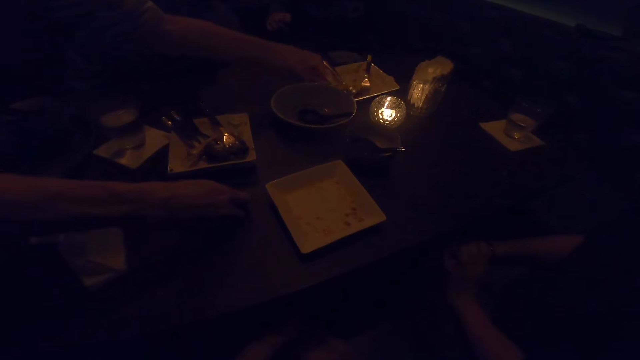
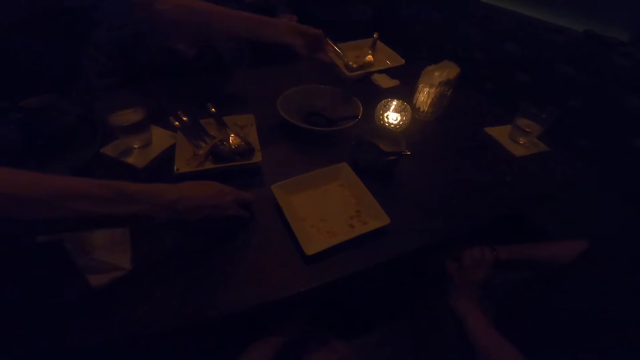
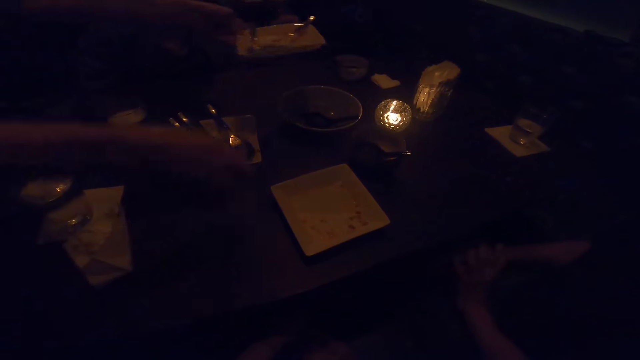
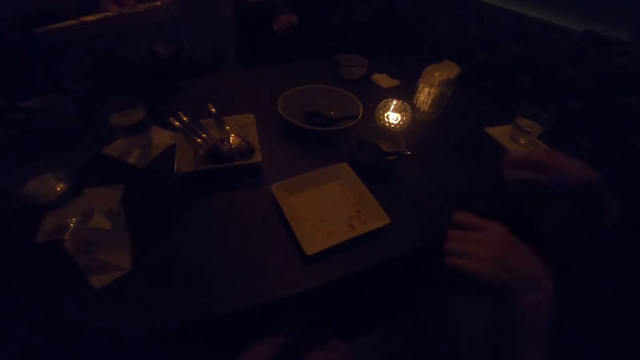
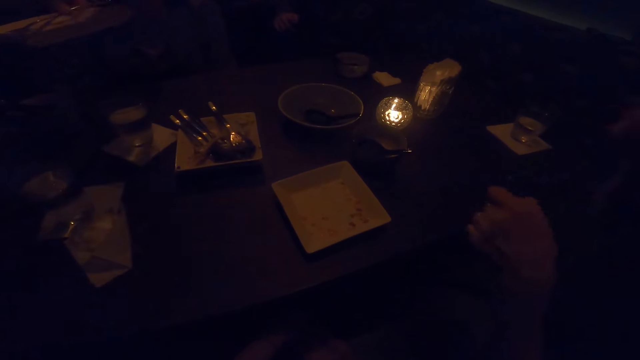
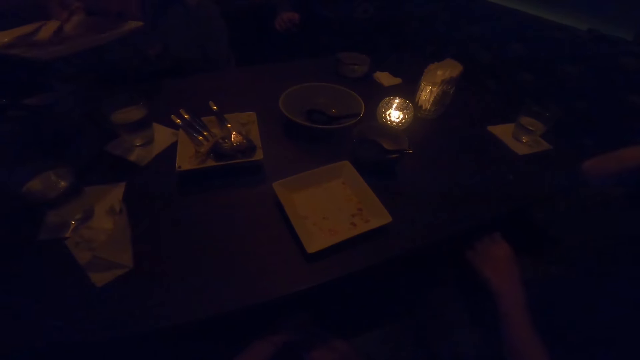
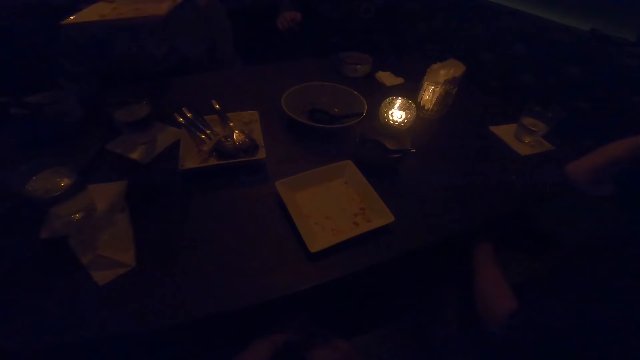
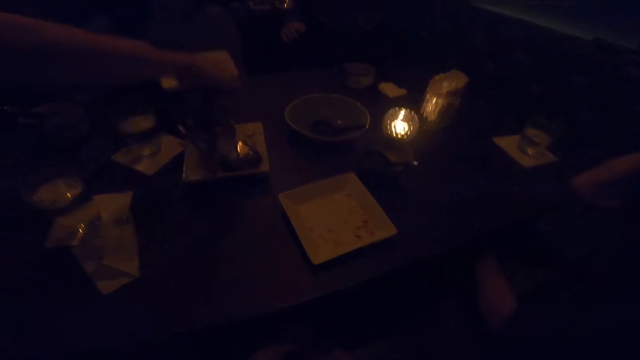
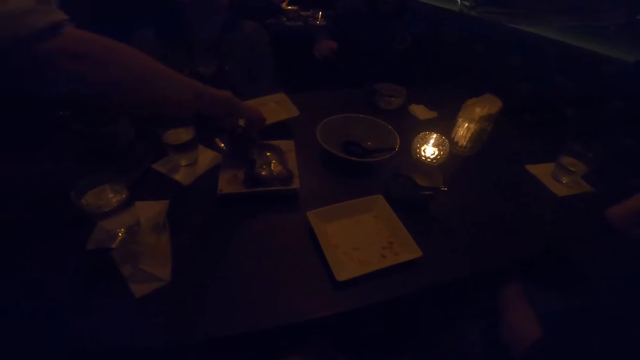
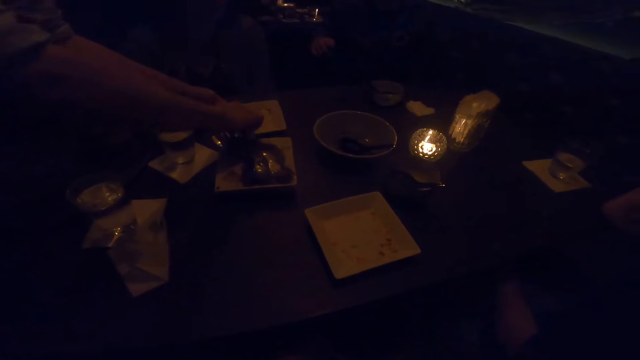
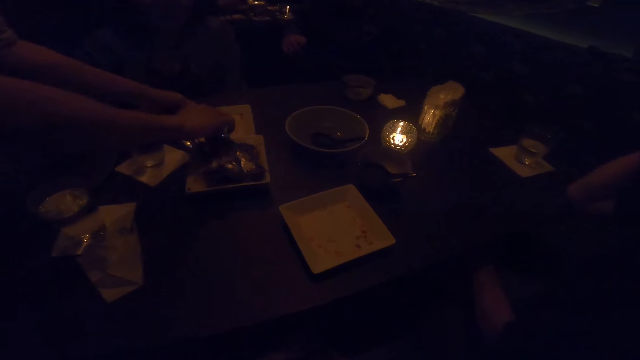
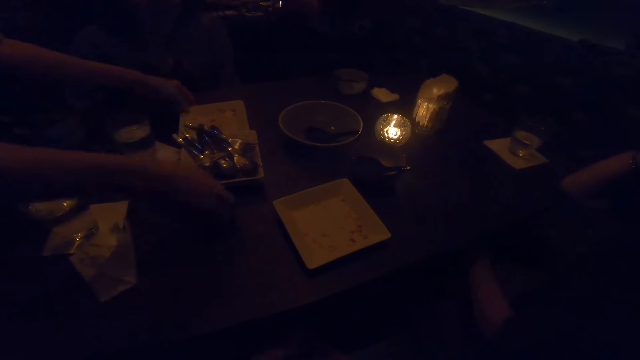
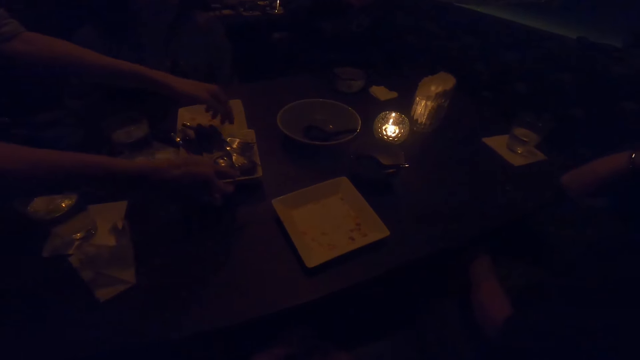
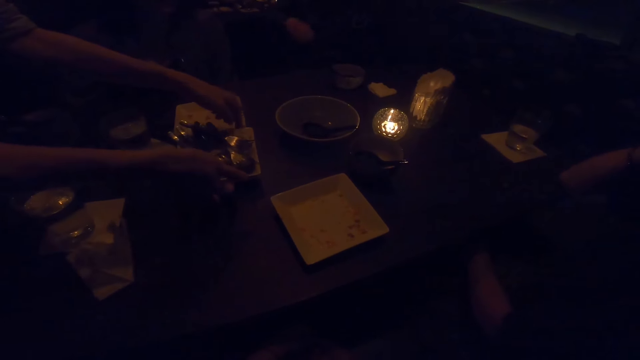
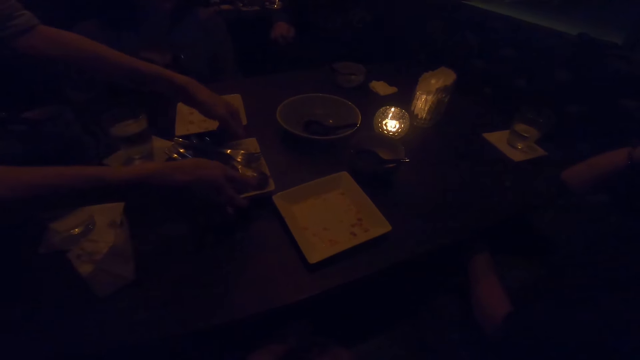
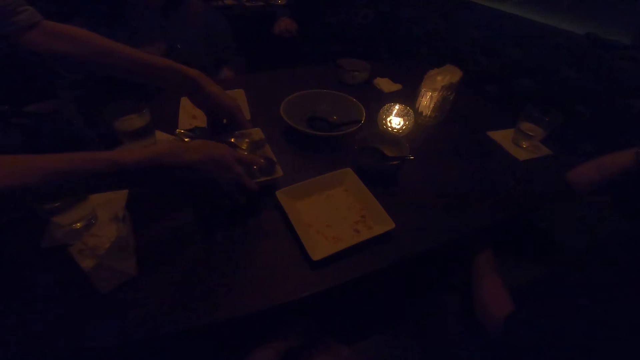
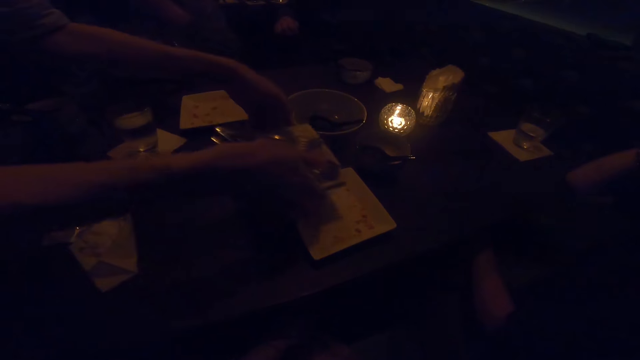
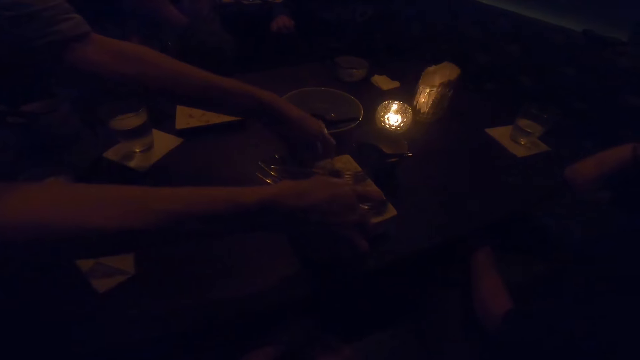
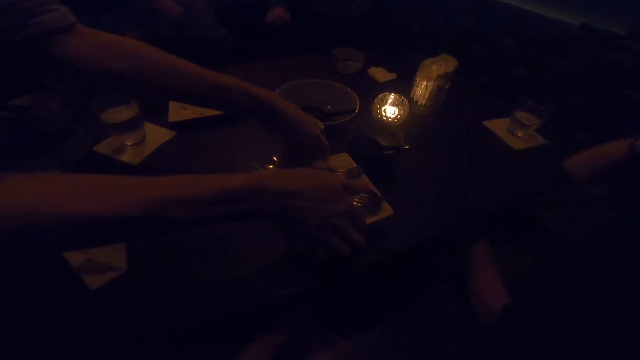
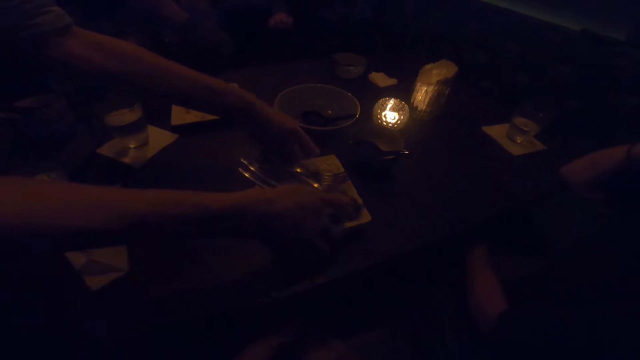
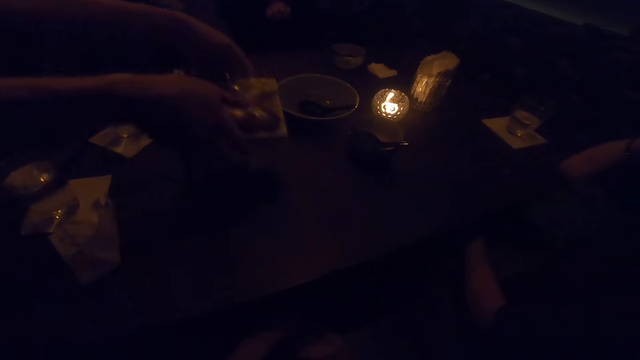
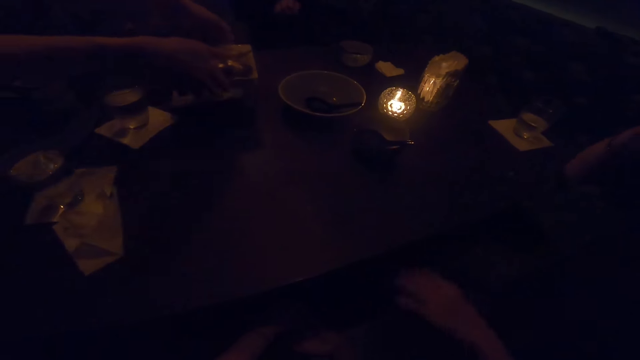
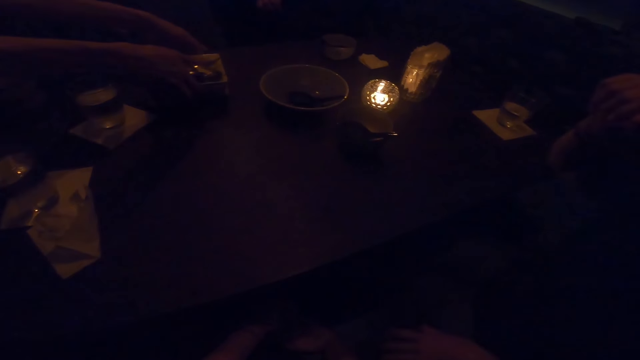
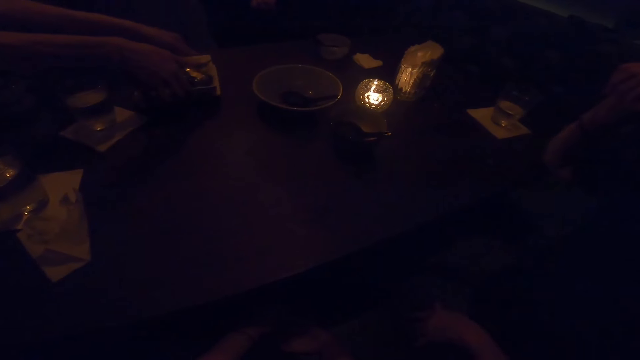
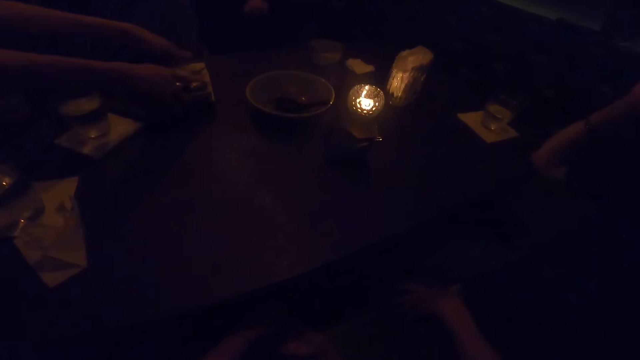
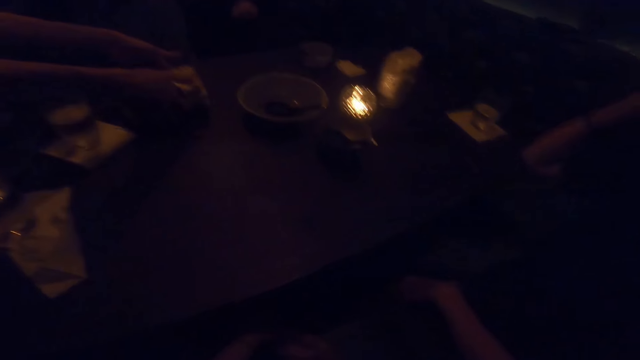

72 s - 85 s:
The waiter picks up a plate on the table with his left hand and puts the dirt in his right hand in the plate in his left hand. A woman makes gestures with her hands. The waiter picks cutleries with his right hand from the plate in his left hand. Another woman speaks to the first woman. The waiter places the cutleries in the plate on the table with his right hand and places the plate in his left hand on the table. The camera wearer makes a sound. A man converses with the camera wearer and the first woman. The waiter picks up the plate with cutleries with both hands and stacks the plates on the table with both hands. The waiter carries the plates. The waiter picks up the plates with cutleries with both hands. The first woman converses with the man and the other woman. The waiter stacks the plates on the table with both hands.

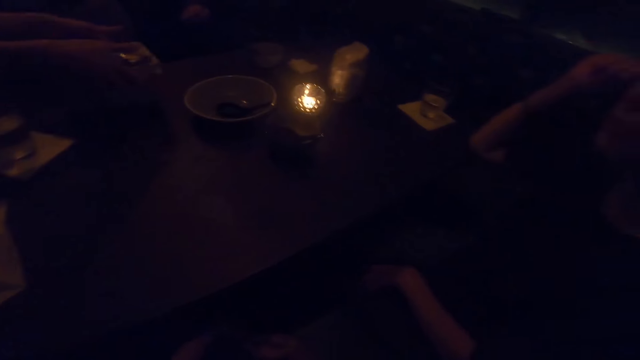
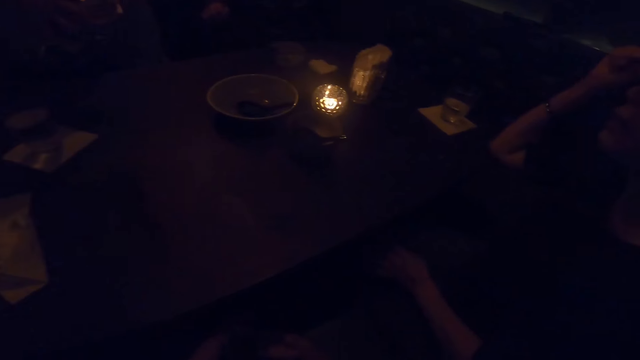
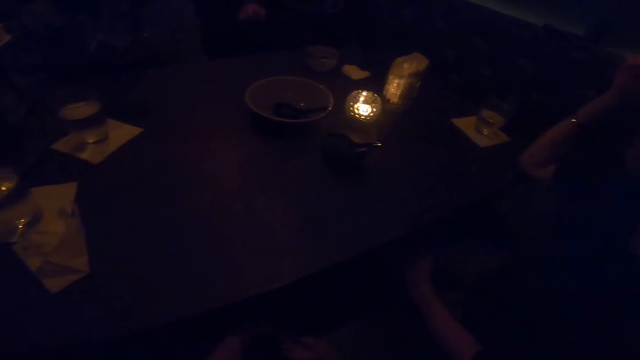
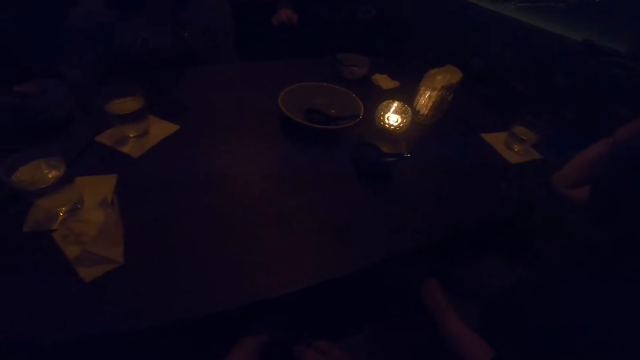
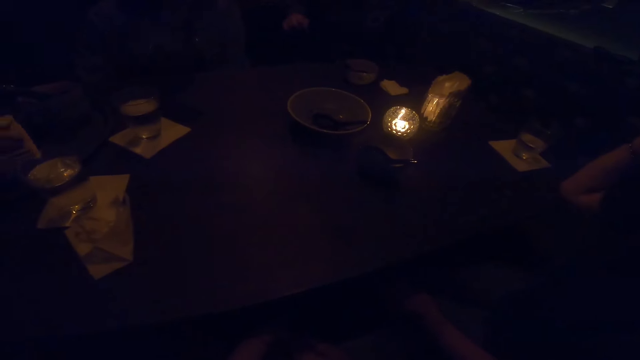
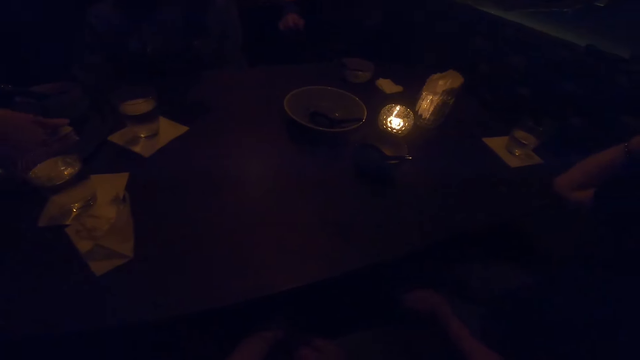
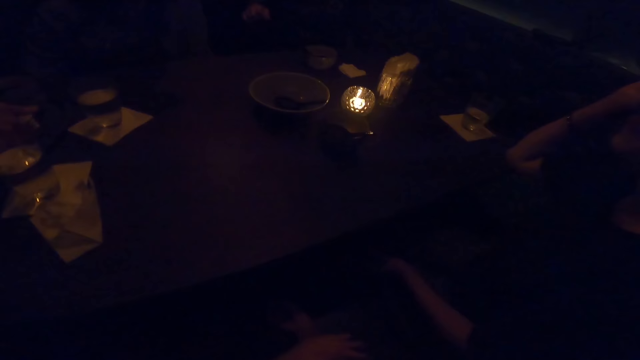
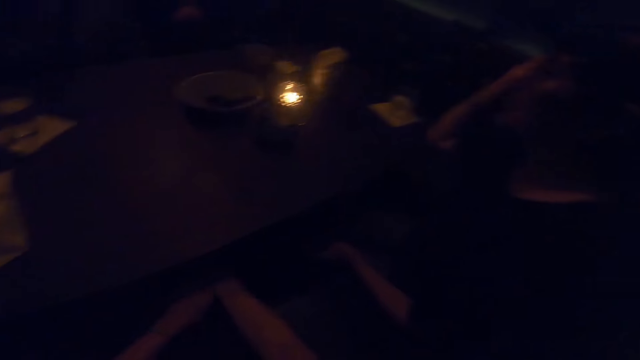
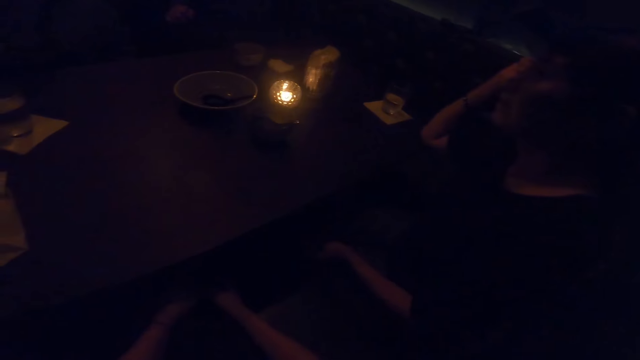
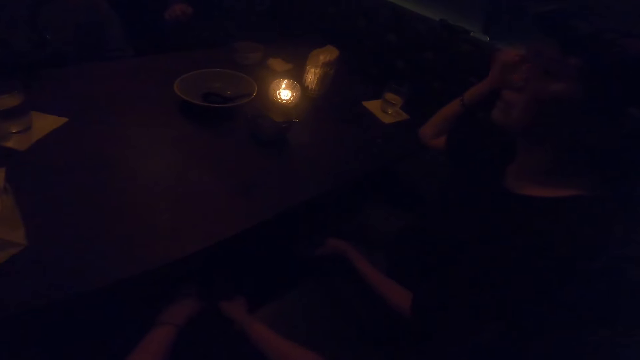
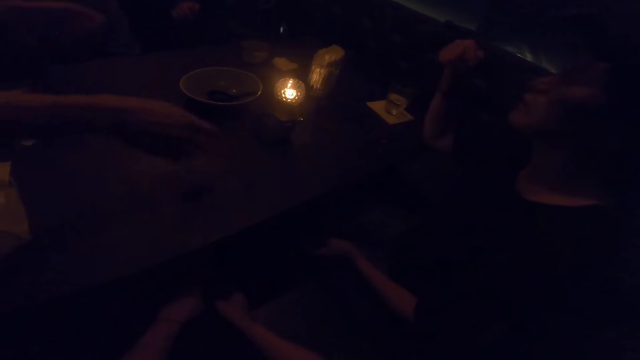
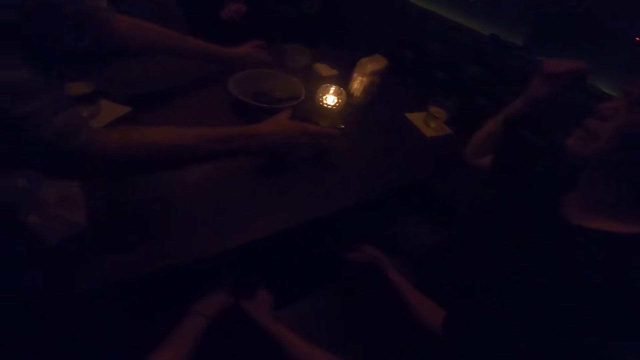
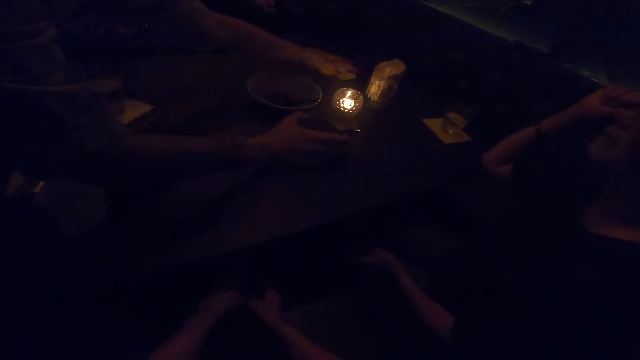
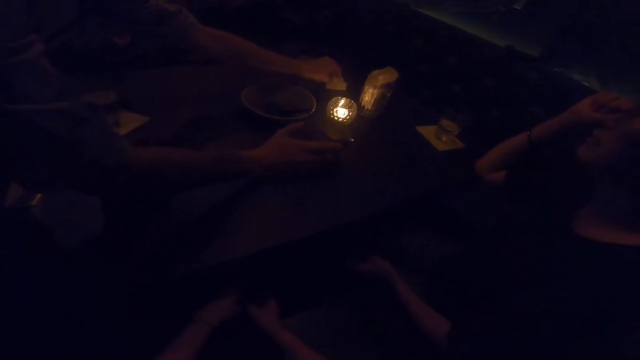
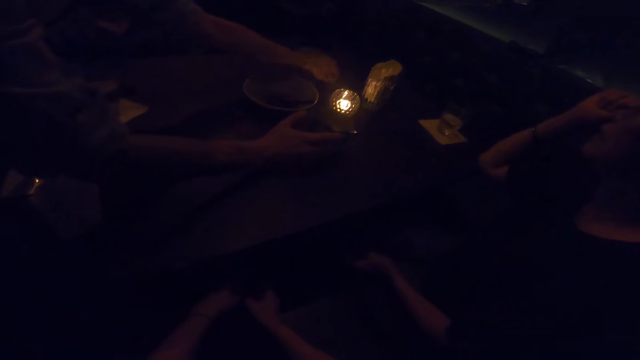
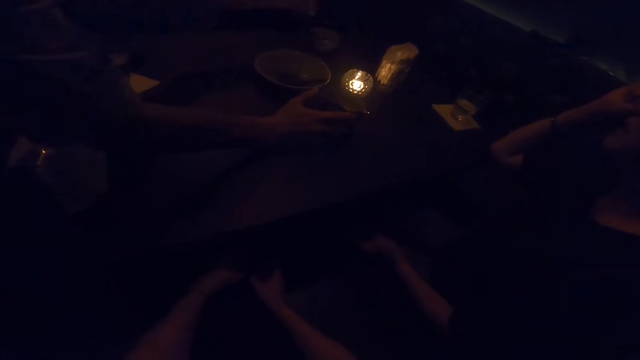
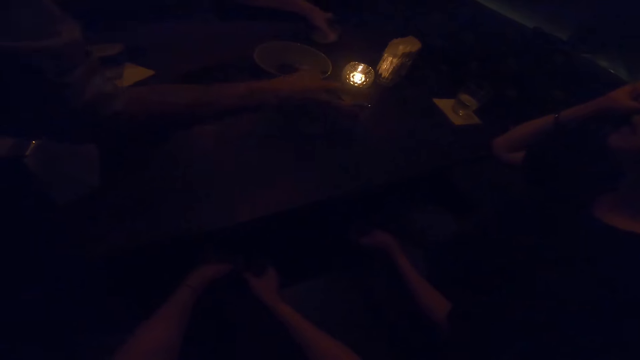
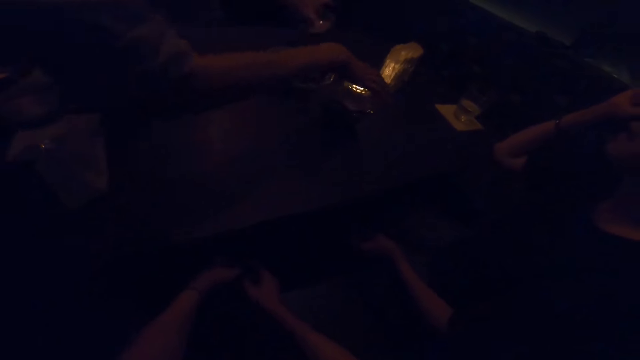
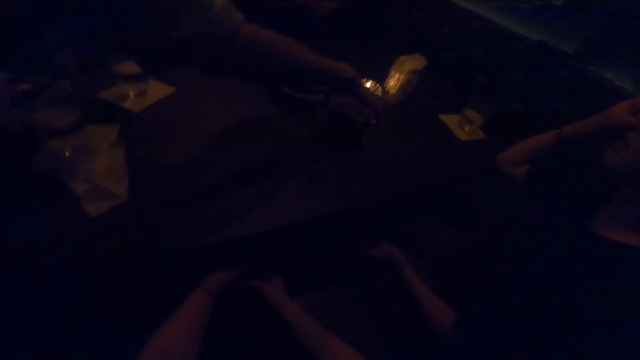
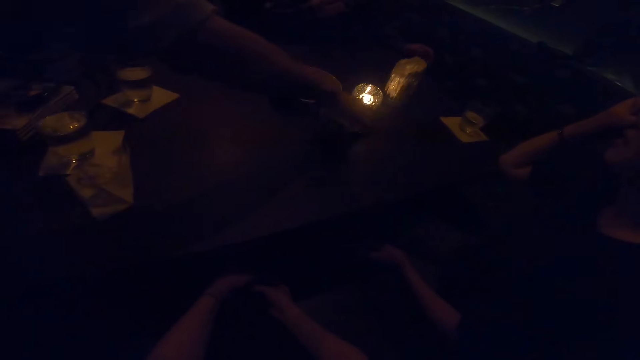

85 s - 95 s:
The waiter picks up the plates with cutleries with both hands and puts the plates on the tray with both hands. The camera wearer turns to the woman. The waiter holds a bowl on the table with his right hand. The man converses with the woman. The waiter picks up a tissue paper from the table with his left hand and picks up a bowl from the table with his left hand.
